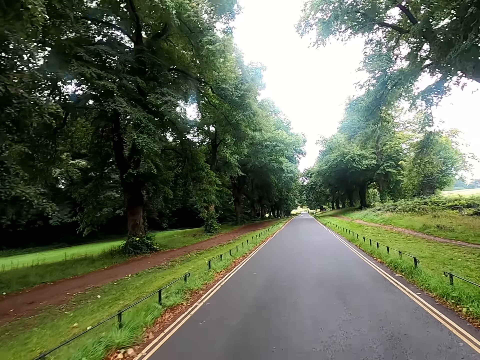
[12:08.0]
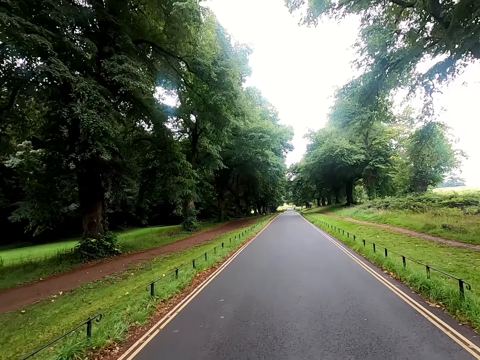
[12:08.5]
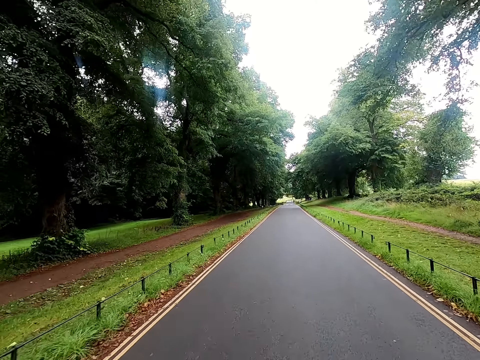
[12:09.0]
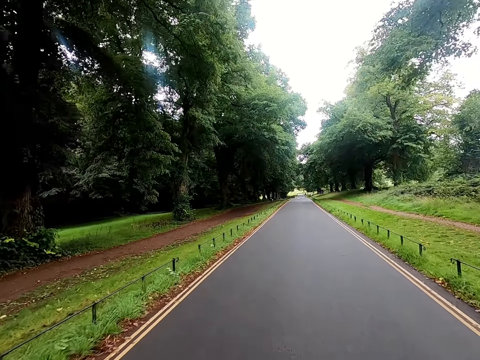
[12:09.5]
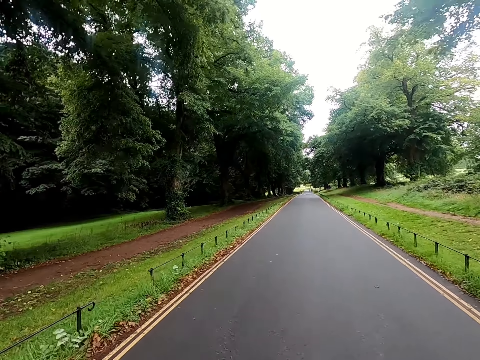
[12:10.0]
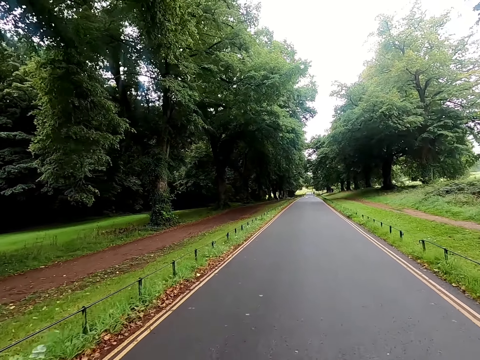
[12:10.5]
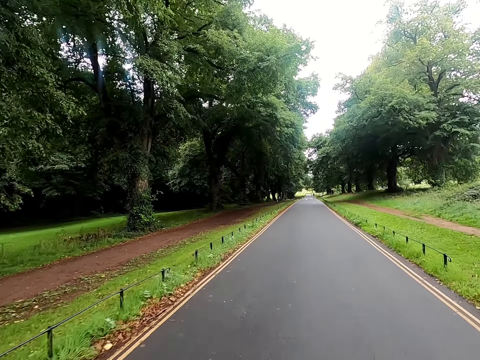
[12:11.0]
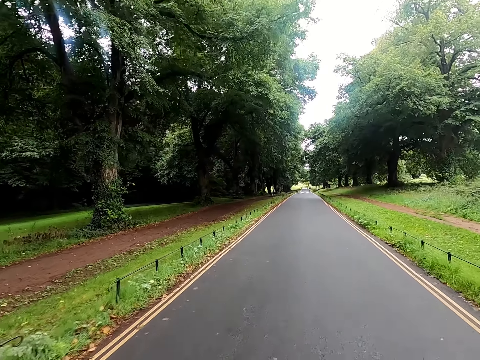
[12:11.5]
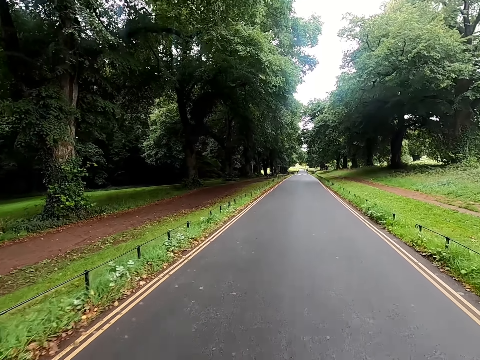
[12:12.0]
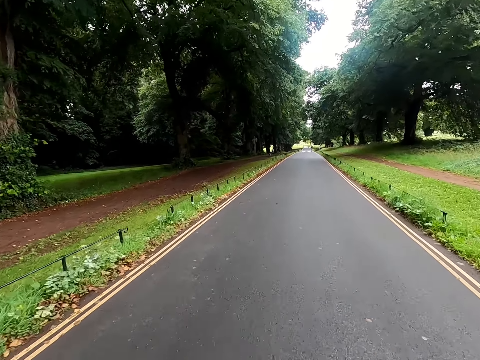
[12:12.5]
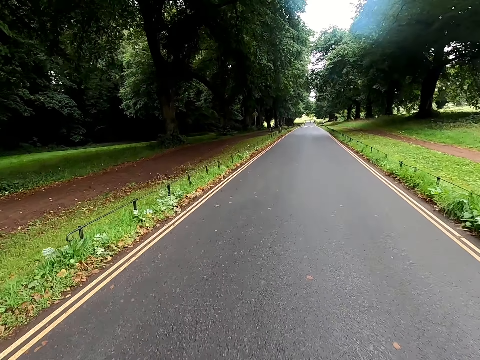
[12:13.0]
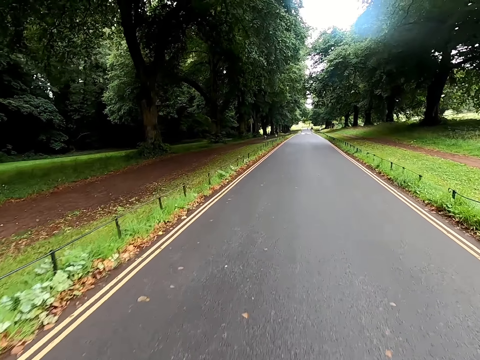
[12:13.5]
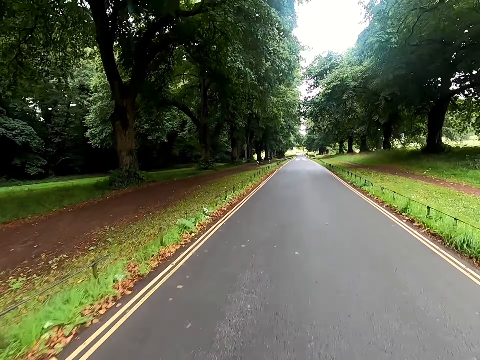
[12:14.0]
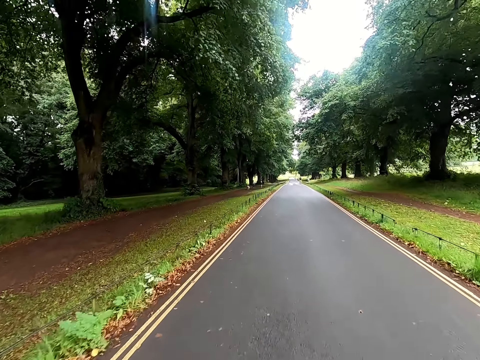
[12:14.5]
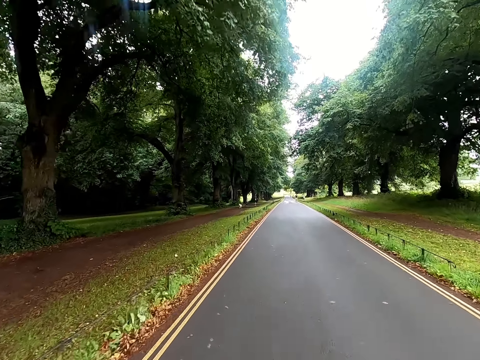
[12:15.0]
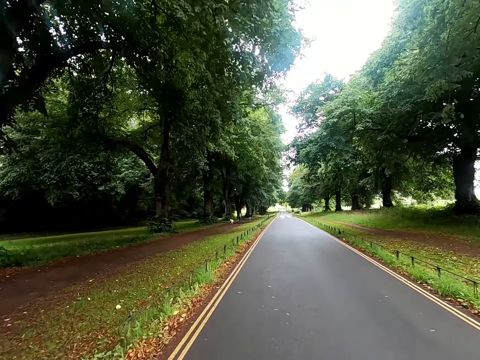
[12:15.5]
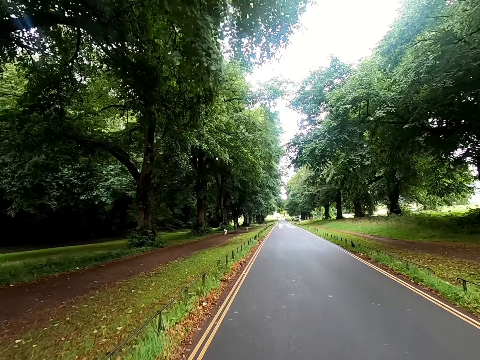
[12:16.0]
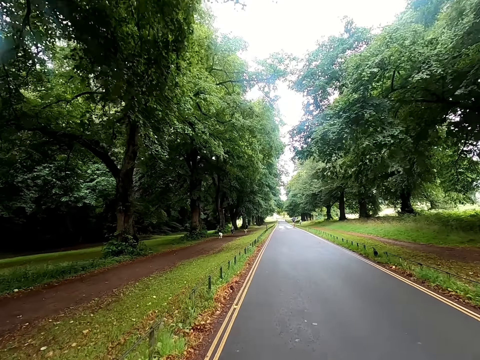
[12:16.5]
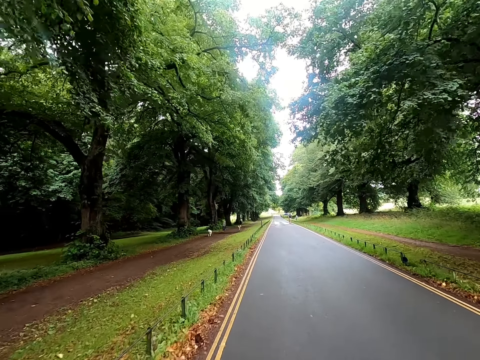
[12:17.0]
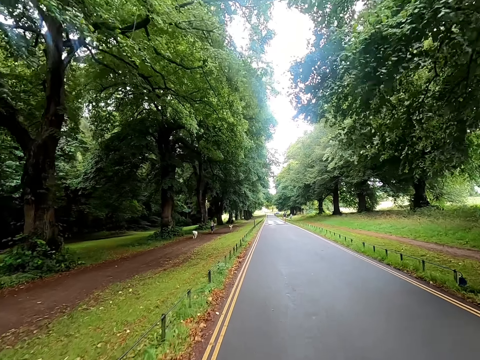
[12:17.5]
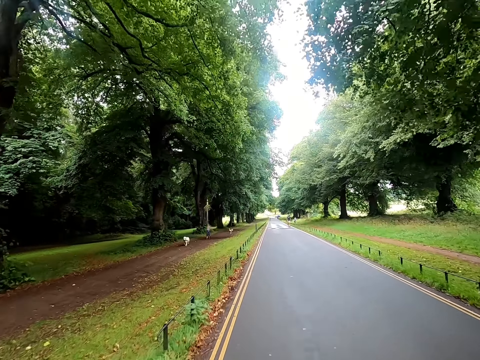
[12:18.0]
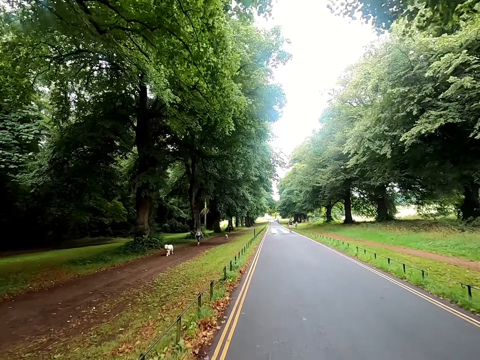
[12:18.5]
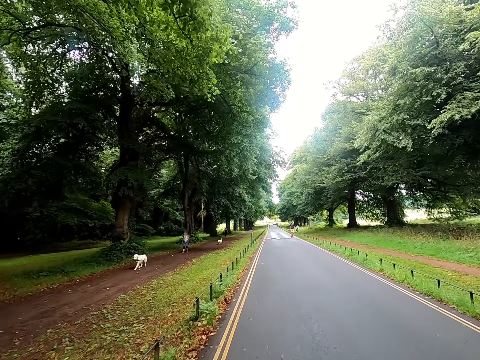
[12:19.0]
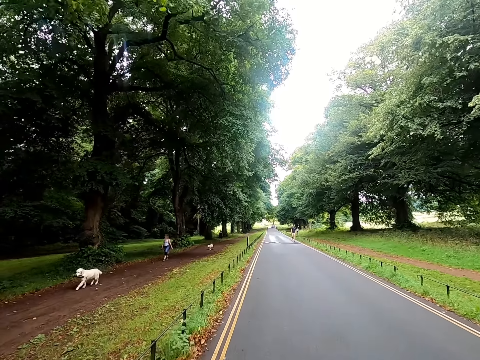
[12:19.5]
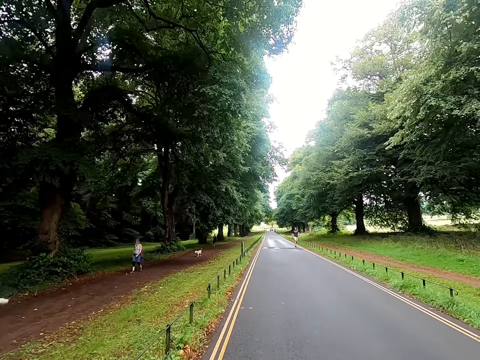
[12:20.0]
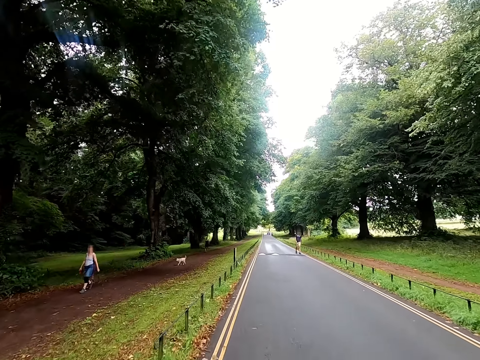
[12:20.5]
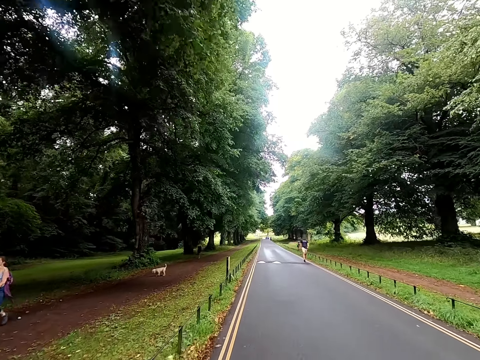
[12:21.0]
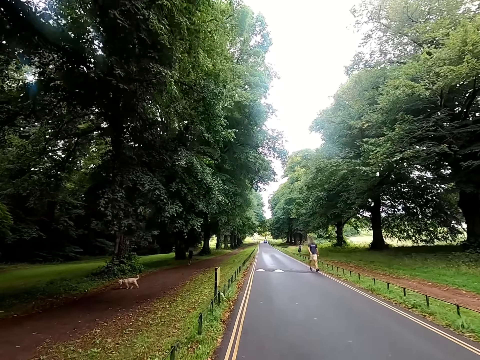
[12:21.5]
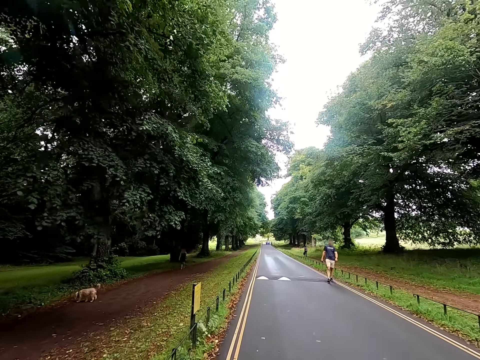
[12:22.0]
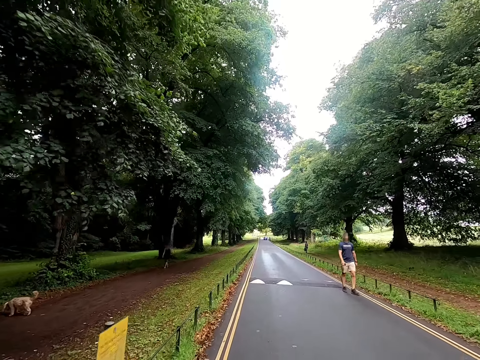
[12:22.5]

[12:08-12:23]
The camera wearer pedals the bicycle on the road. They ride the bicycle on the road past a dog, another dog and a woman.

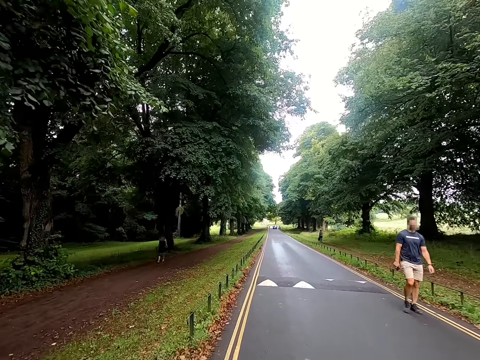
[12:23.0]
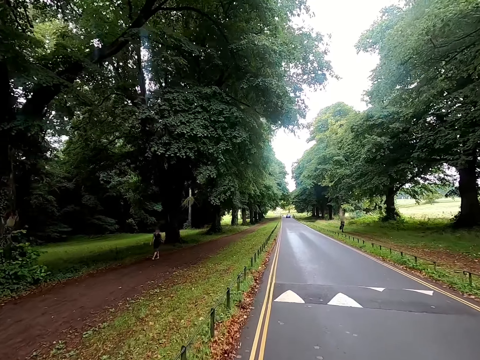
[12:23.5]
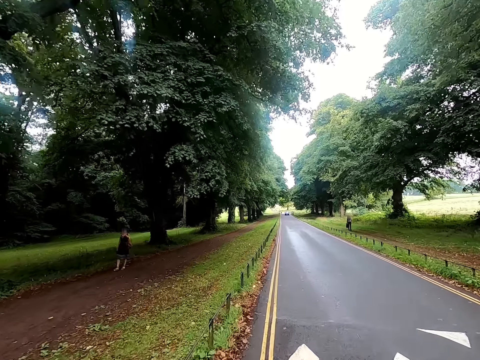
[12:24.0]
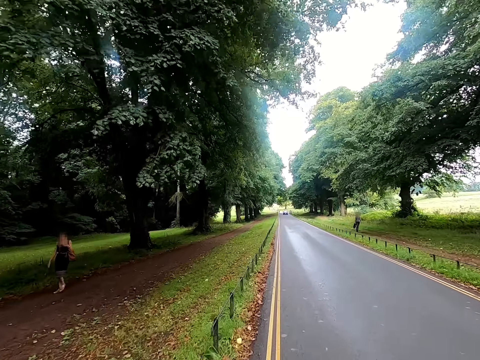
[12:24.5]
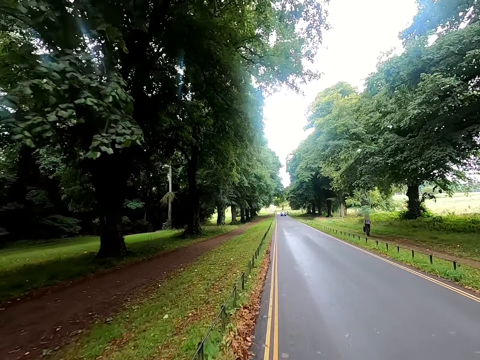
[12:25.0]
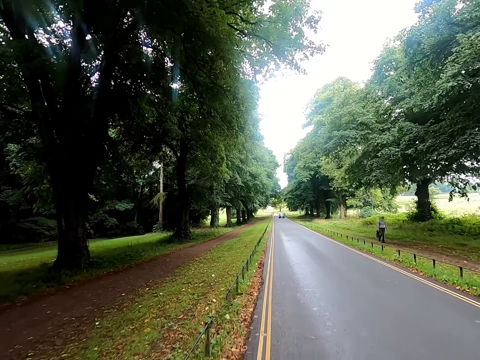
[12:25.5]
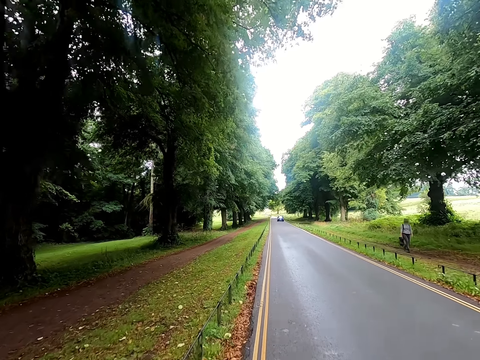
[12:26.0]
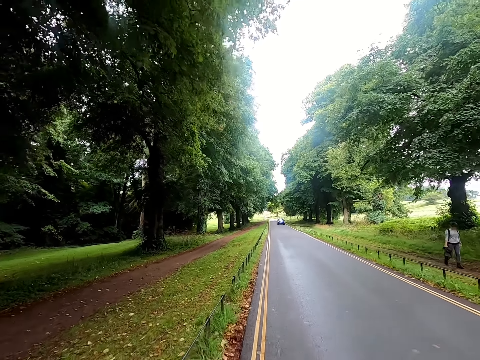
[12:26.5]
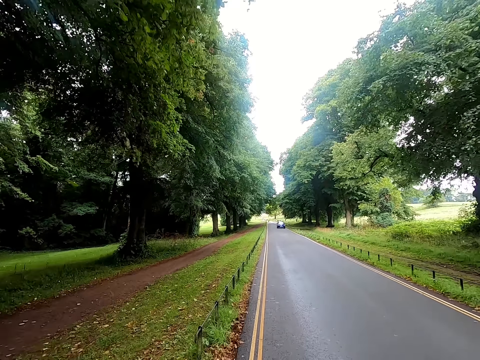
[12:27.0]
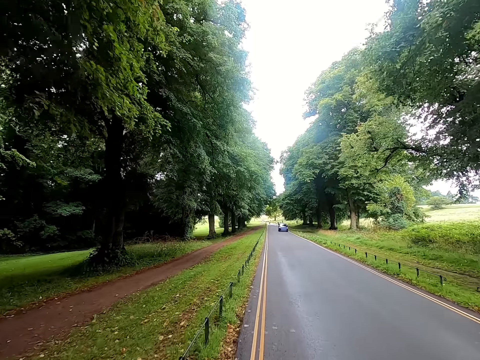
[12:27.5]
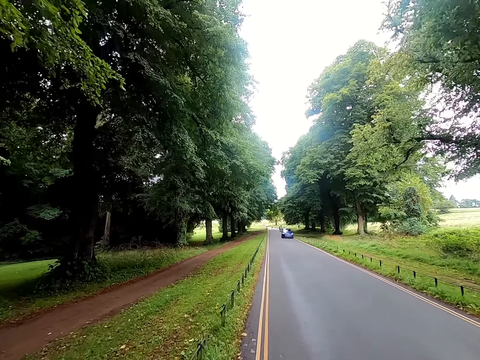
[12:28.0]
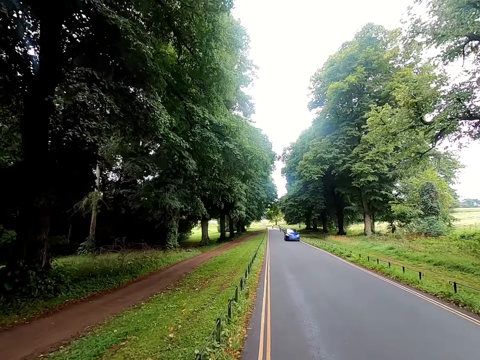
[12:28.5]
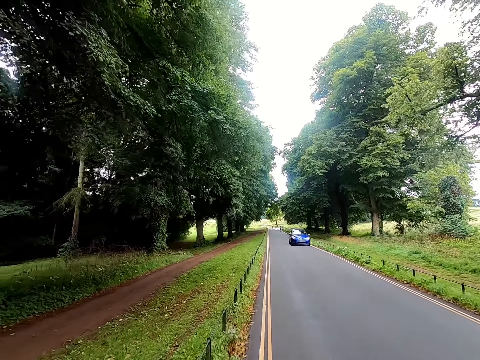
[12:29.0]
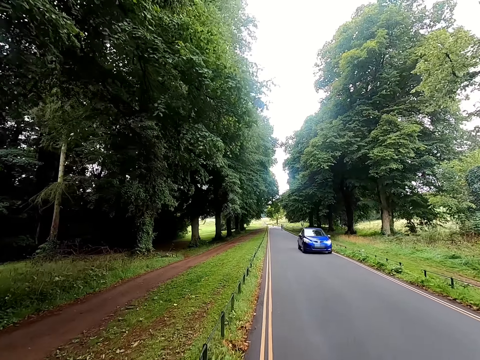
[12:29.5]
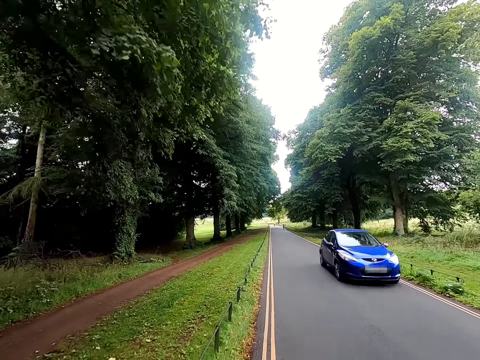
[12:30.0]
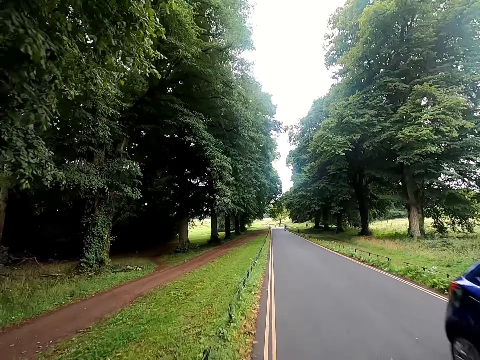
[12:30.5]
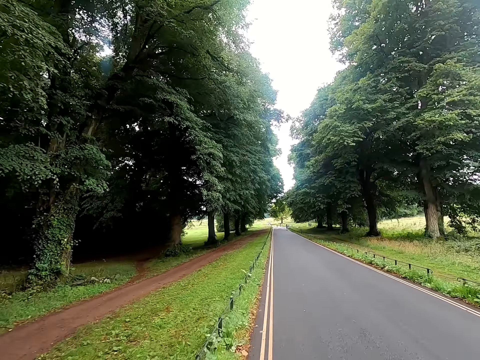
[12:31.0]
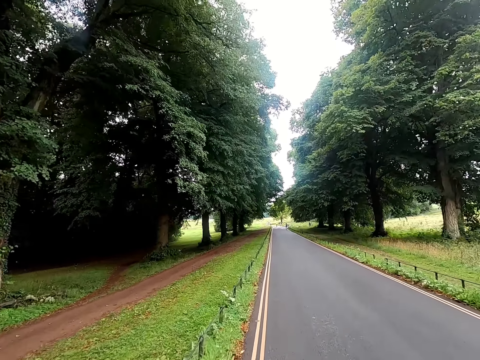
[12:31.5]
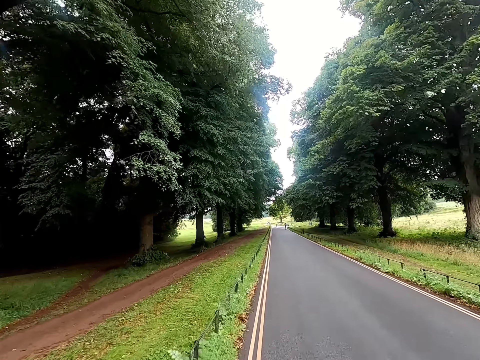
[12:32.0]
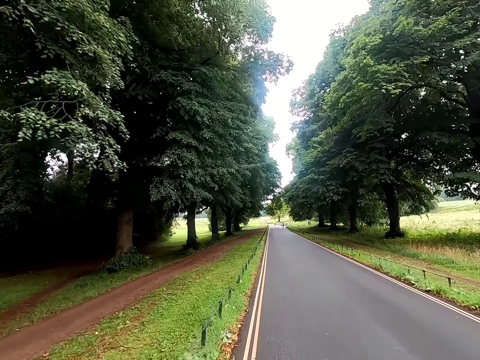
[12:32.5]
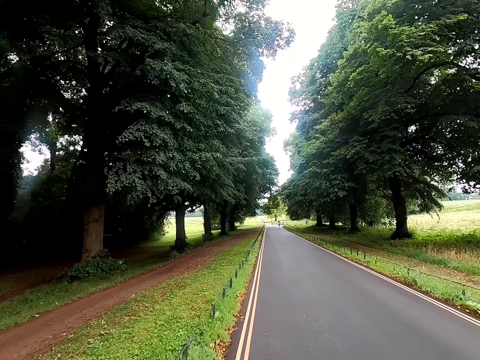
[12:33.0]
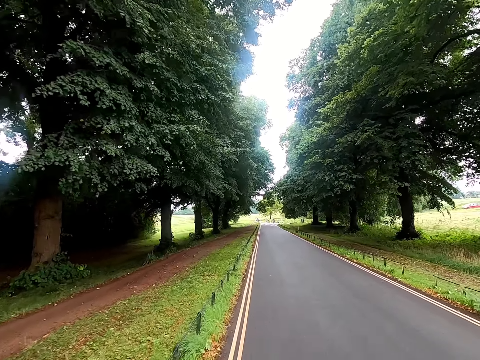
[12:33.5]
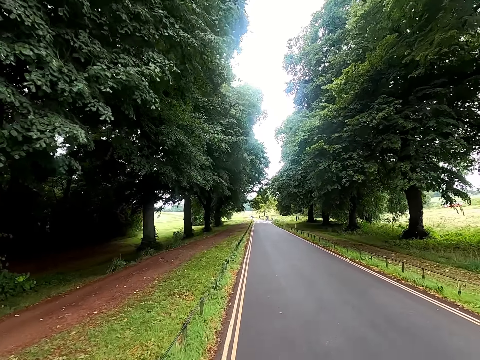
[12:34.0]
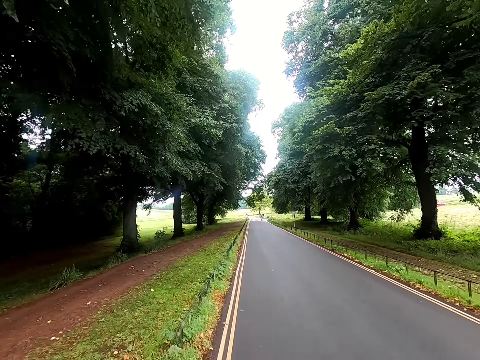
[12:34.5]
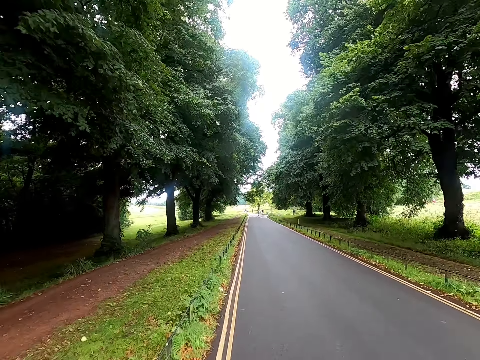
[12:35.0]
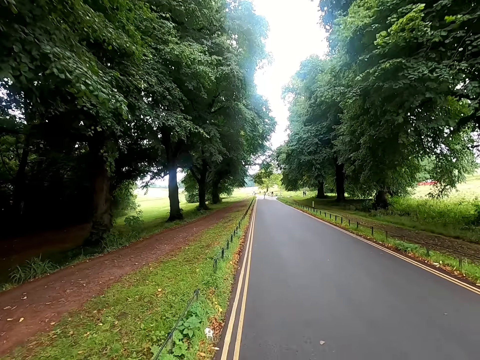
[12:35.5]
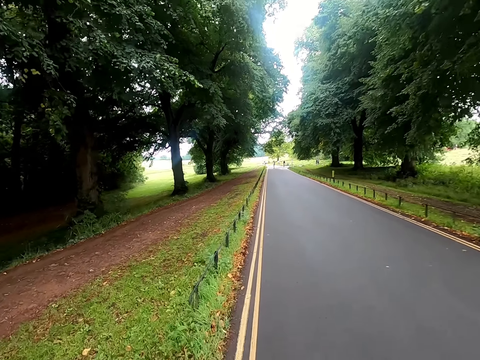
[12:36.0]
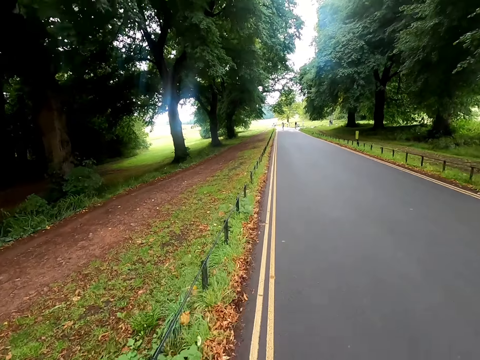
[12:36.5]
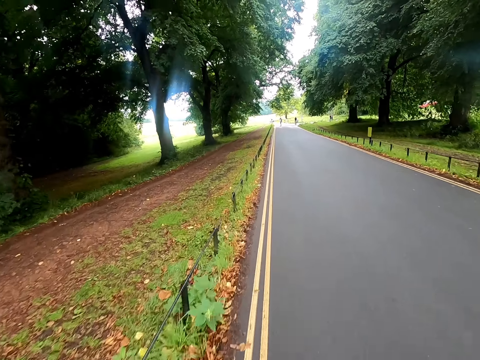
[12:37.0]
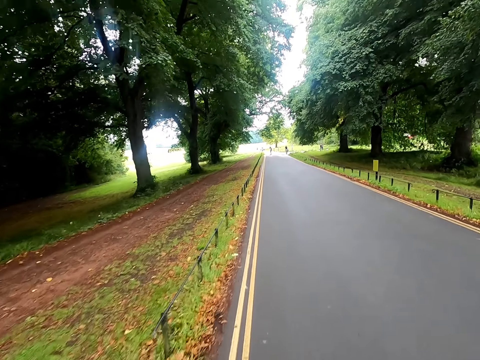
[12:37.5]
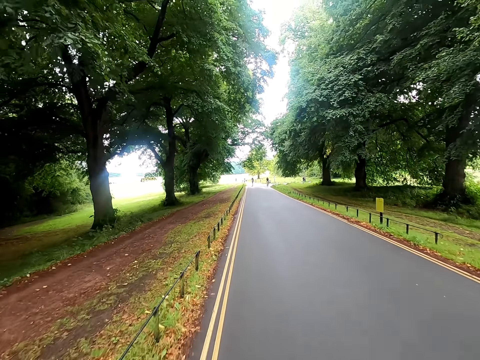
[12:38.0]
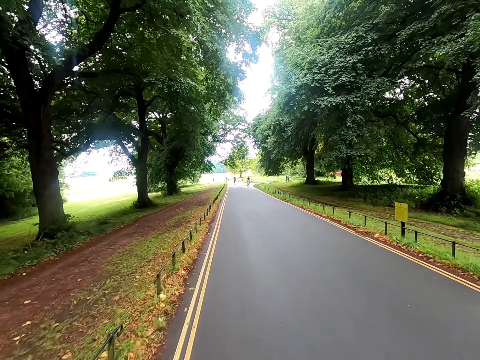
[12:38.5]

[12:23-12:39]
A blue car drives past the camera wearer. A woman talks to the camera wearer.
